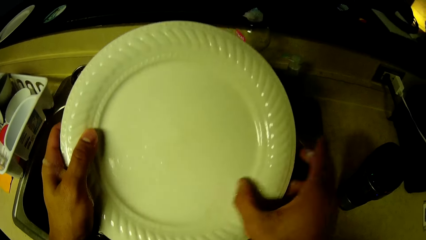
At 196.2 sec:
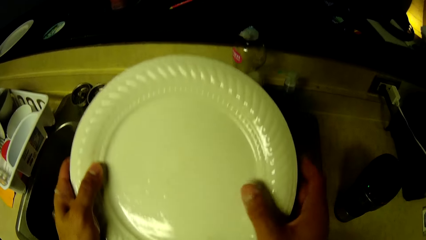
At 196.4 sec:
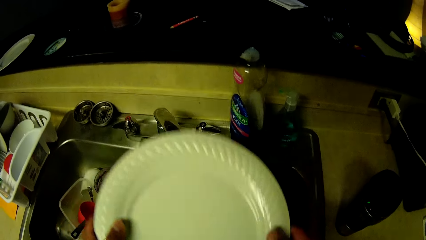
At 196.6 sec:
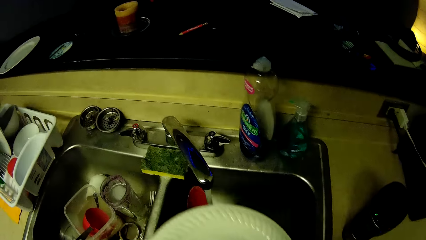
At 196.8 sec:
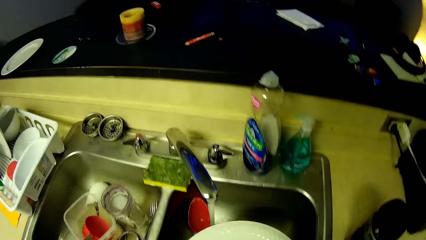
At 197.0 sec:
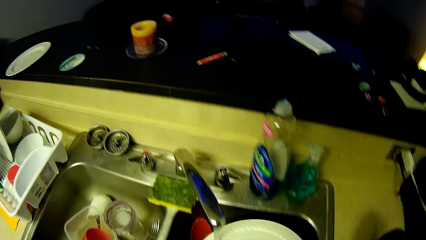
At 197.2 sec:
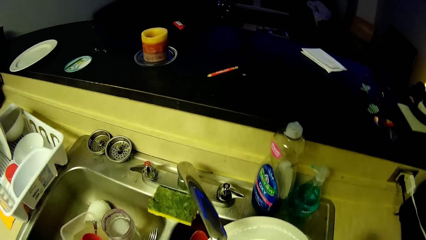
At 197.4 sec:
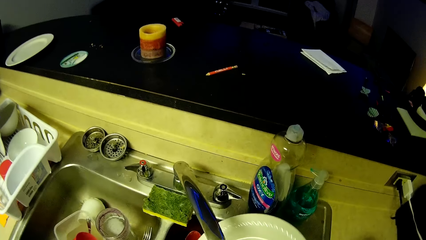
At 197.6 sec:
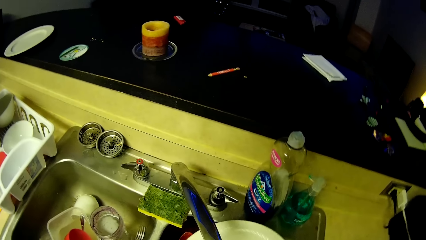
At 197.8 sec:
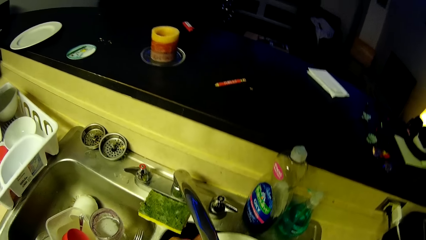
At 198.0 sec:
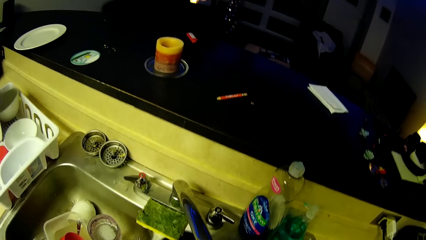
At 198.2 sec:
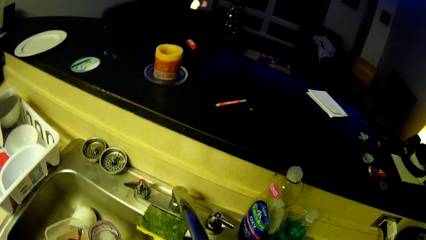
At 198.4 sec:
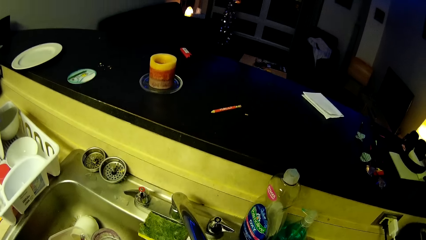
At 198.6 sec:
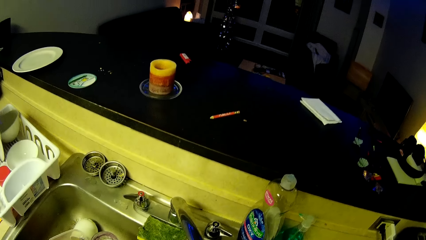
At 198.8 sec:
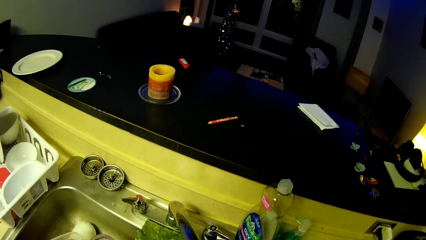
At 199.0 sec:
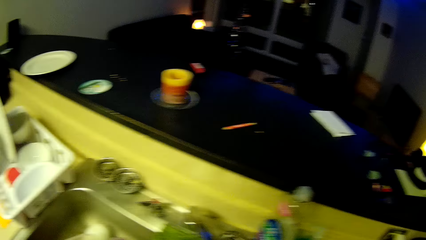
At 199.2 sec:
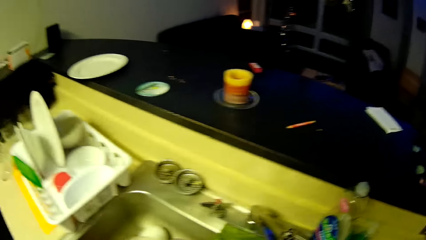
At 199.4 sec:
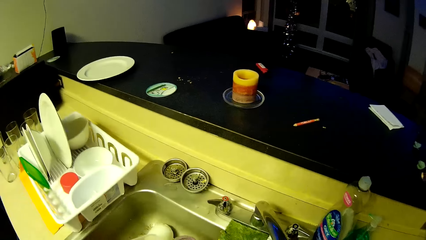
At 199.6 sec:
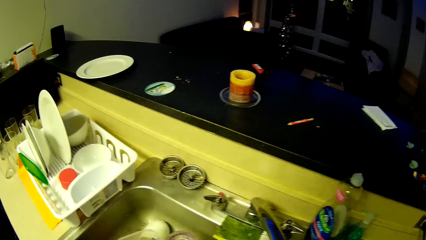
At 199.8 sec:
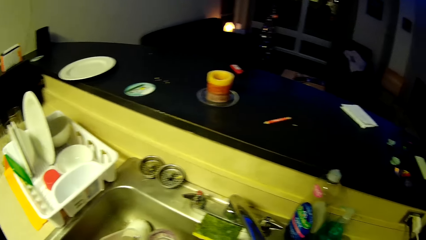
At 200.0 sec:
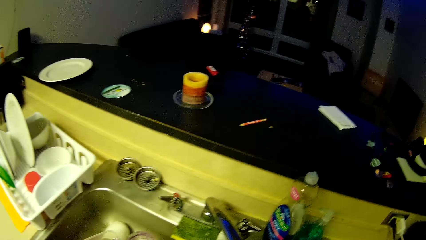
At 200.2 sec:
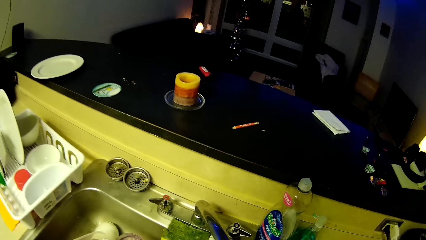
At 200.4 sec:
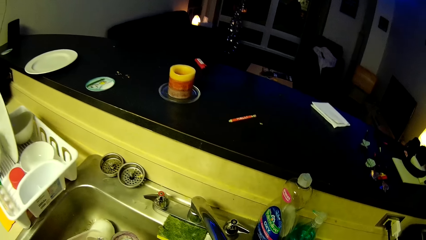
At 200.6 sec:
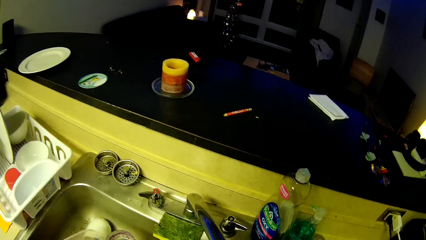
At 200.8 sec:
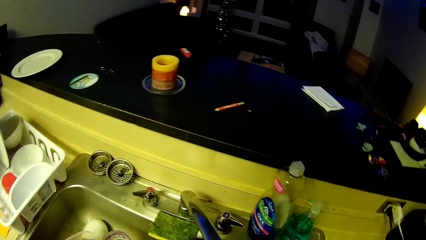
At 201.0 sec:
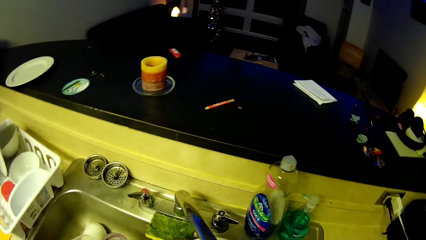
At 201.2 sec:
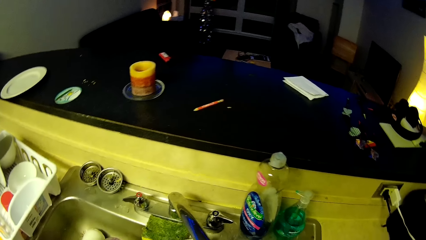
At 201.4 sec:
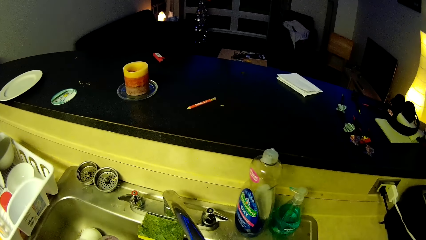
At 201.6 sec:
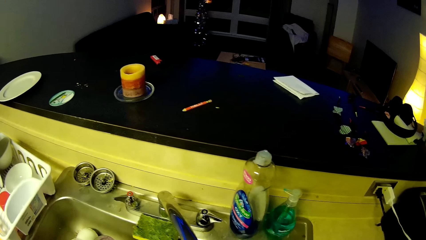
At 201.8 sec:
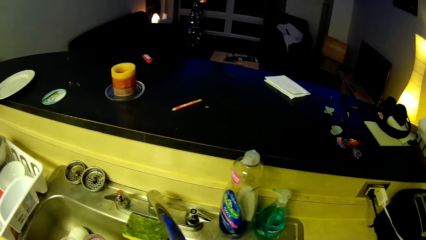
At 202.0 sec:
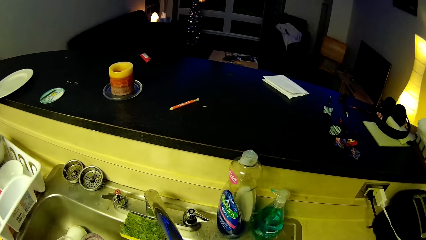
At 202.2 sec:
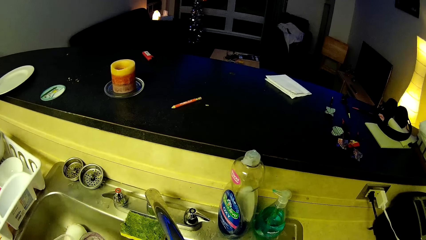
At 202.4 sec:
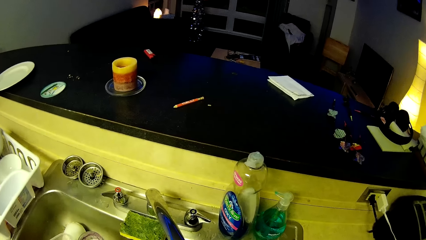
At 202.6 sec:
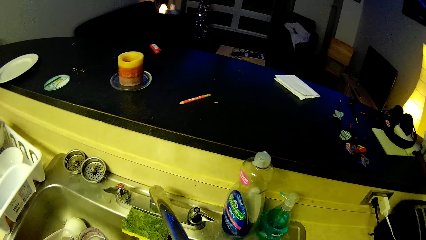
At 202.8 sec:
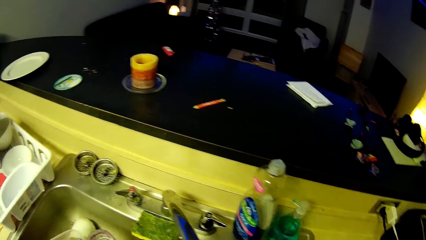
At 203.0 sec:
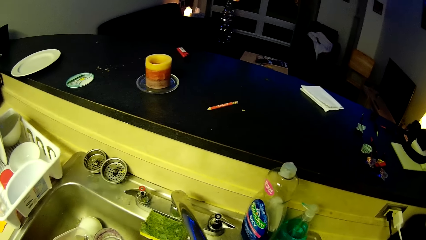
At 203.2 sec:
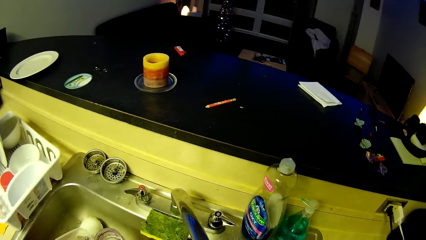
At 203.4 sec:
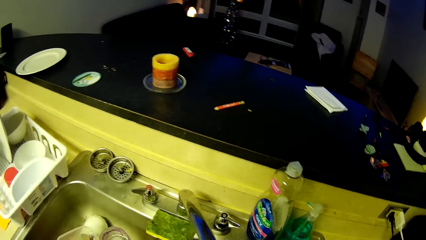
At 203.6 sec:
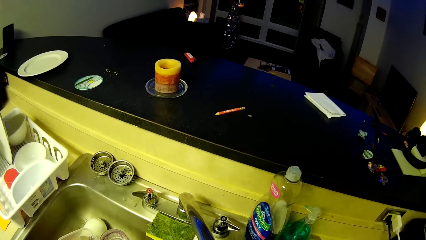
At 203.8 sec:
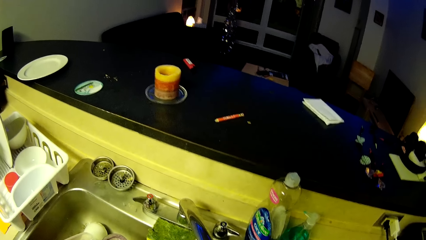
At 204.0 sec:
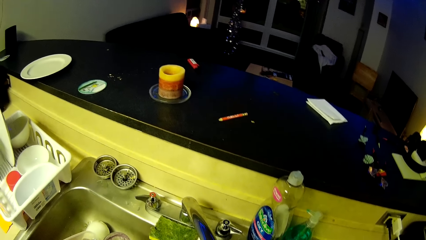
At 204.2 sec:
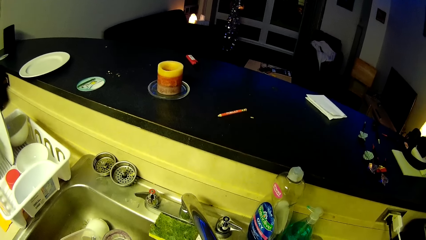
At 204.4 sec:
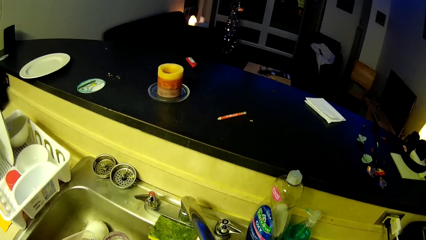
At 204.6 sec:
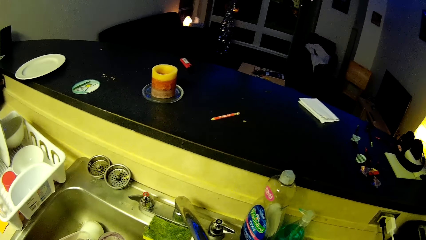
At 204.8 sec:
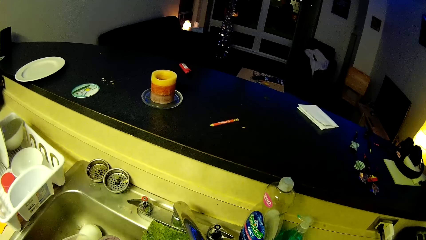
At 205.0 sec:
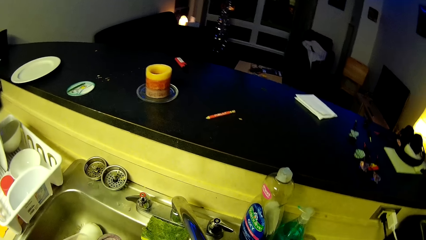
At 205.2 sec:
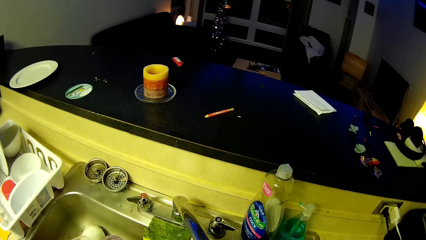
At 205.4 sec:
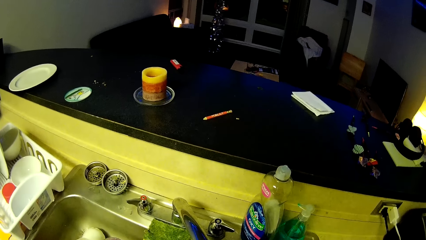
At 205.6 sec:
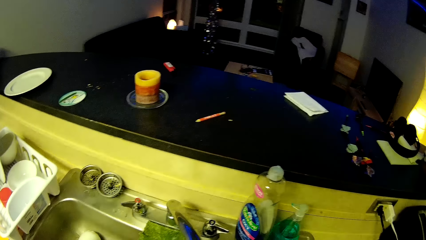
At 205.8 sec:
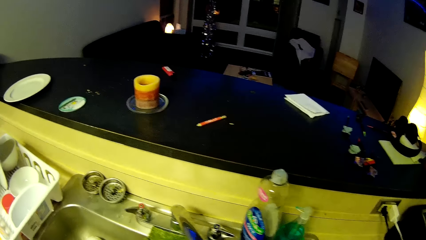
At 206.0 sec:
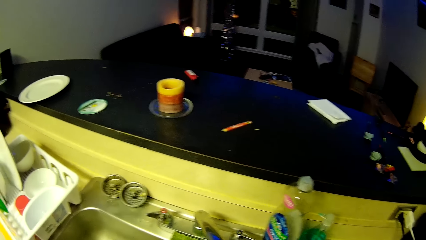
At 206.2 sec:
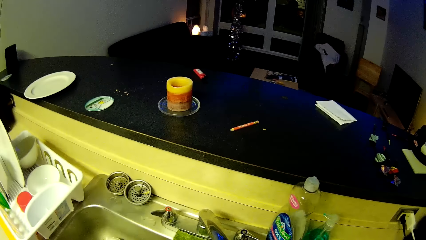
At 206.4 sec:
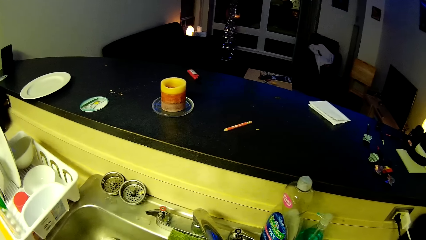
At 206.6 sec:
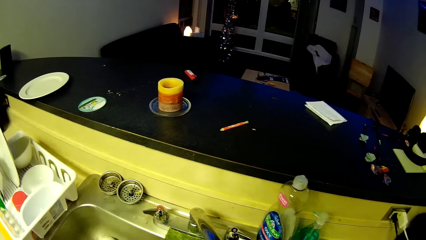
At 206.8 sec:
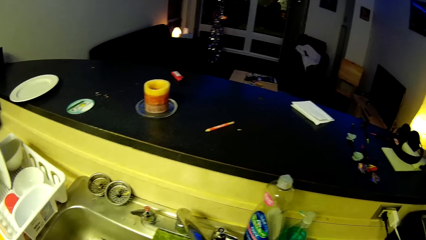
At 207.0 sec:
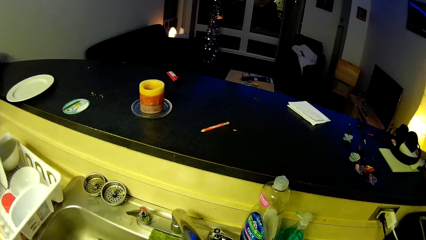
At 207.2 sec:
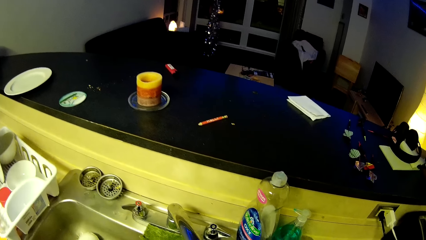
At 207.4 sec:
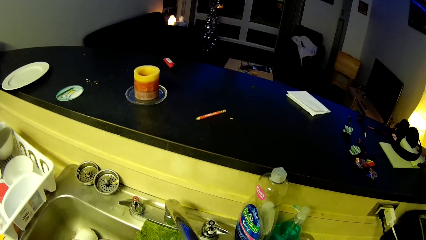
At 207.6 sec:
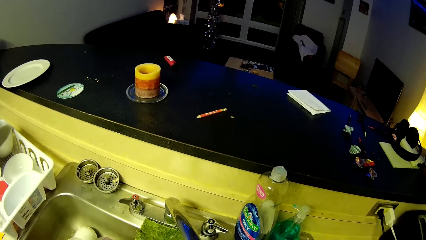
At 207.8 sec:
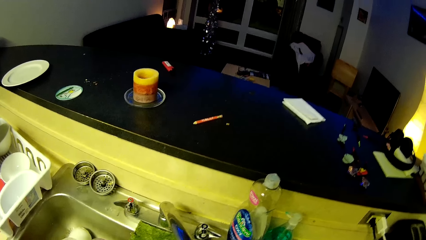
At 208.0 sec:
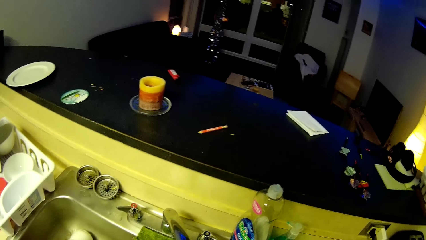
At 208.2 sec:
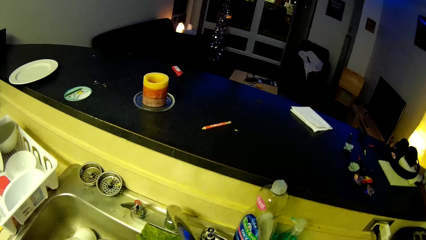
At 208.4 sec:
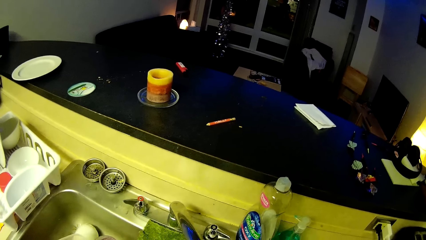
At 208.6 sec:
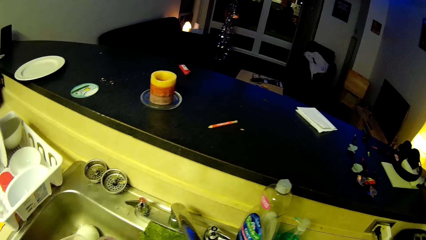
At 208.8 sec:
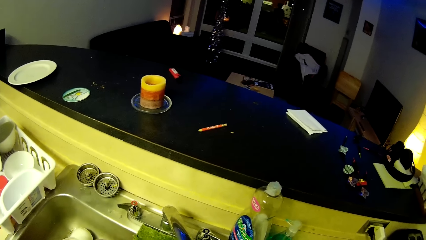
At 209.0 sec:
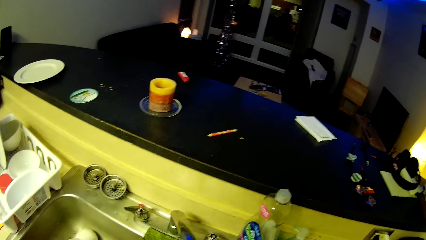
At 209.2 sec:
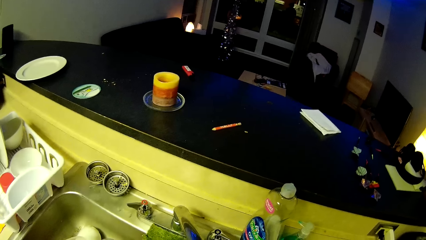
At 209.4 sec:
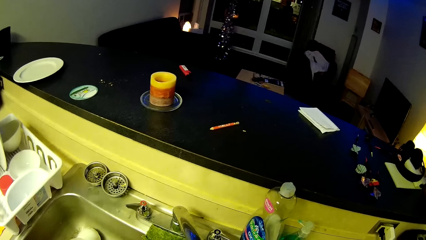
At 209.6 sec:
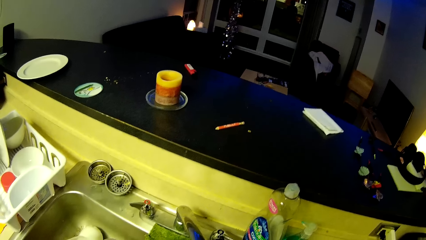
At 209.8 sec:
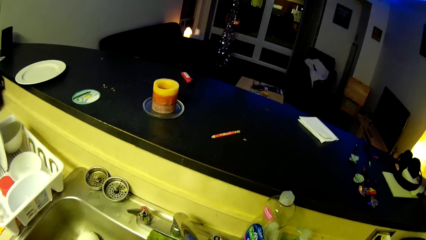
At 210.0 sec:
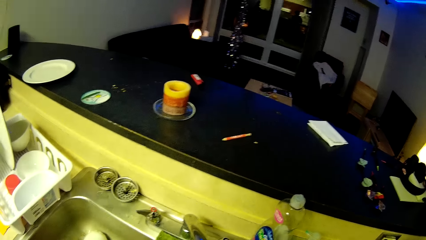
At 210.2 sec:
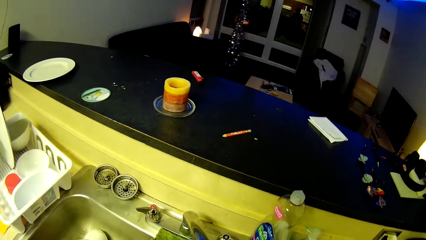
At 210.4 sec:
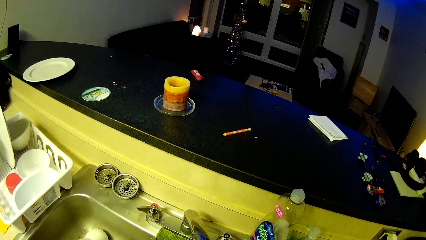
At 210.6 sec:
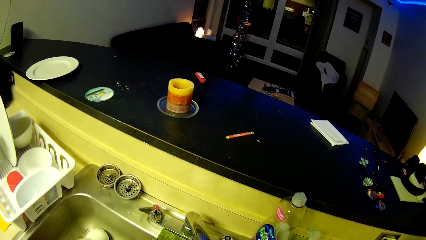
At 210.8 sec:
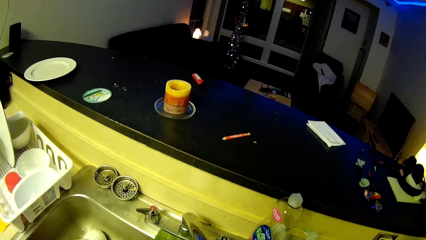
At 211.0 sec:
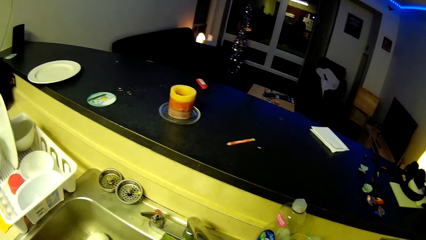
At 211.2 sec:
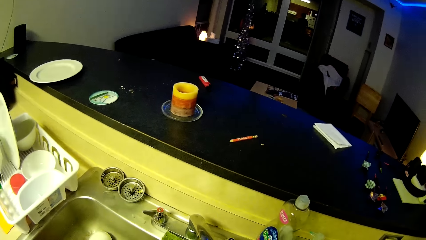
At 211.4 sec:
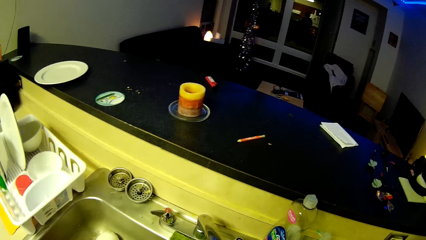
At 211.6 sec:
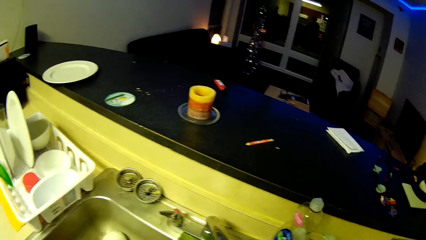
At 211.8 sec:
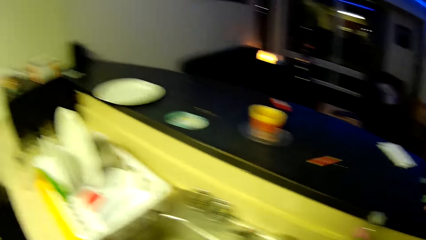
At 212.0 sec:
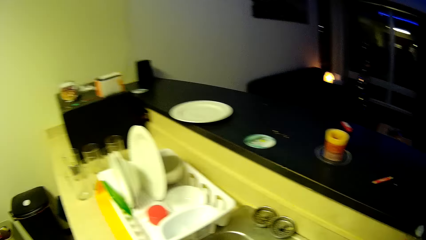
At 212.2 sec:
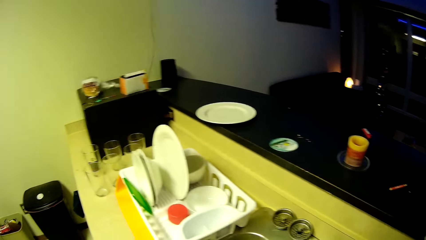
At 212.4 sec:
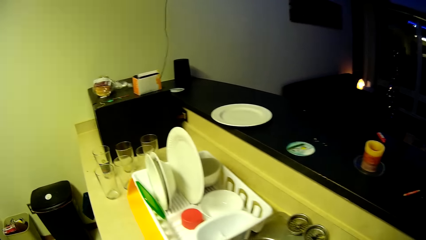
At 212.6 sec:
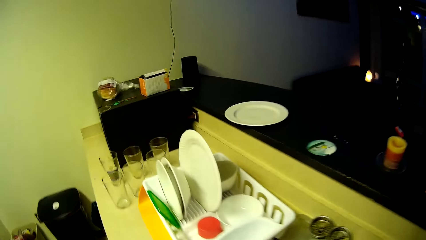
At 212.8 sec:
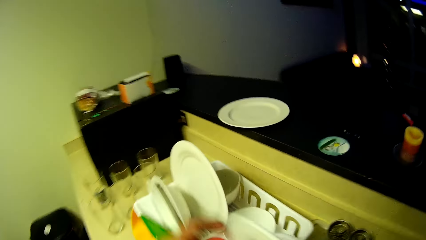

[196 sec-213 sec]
The camera wearer rinses a plate with running water. They look around a kitchen.
